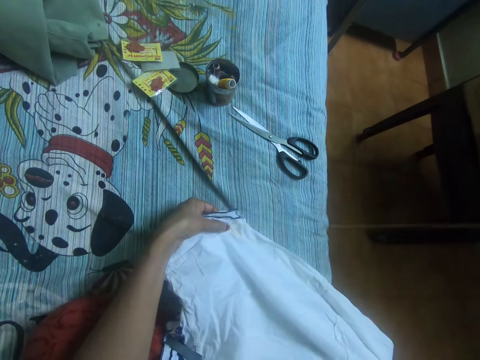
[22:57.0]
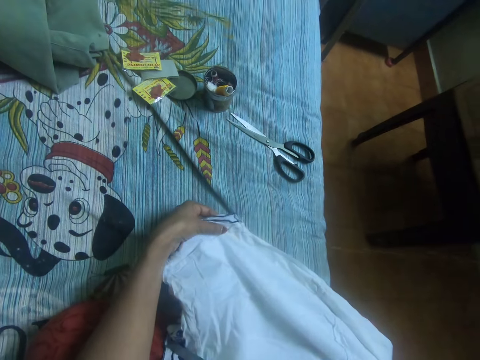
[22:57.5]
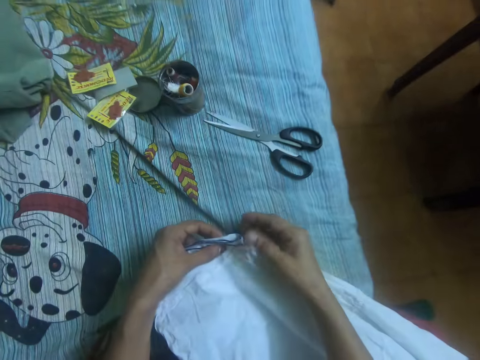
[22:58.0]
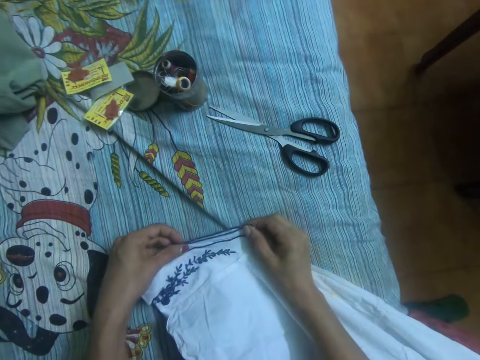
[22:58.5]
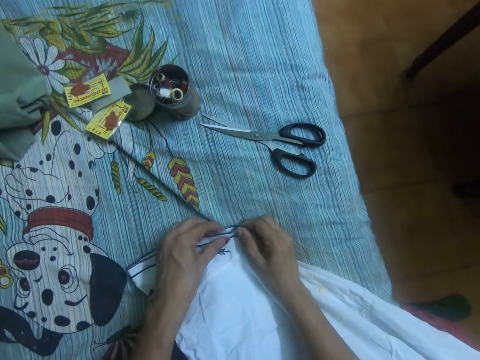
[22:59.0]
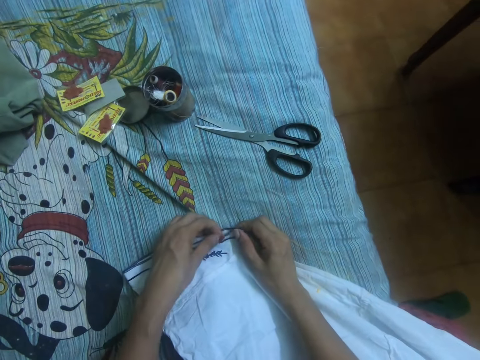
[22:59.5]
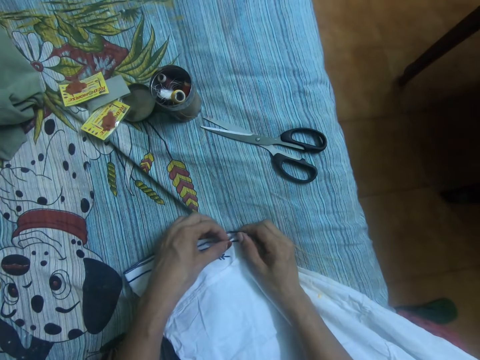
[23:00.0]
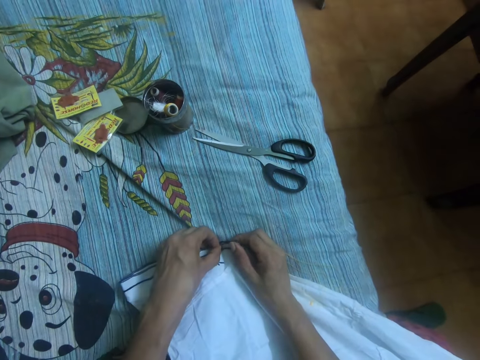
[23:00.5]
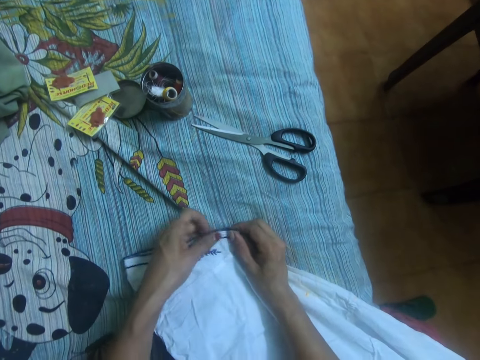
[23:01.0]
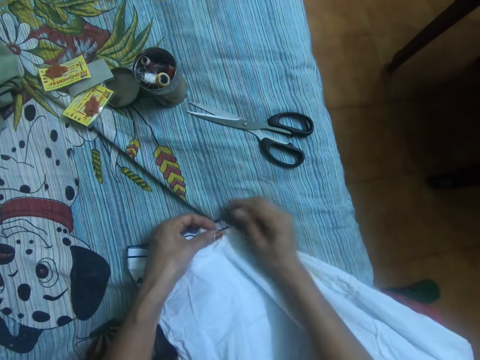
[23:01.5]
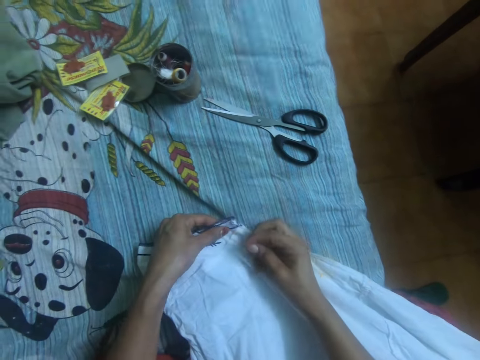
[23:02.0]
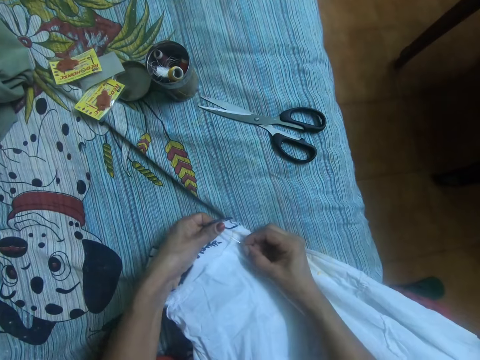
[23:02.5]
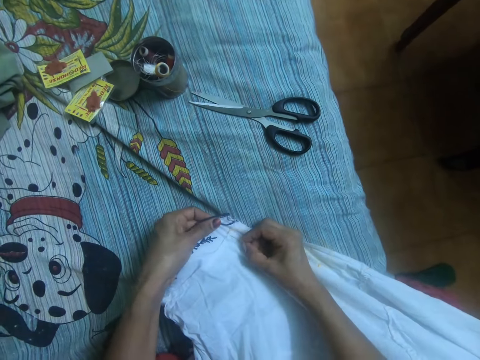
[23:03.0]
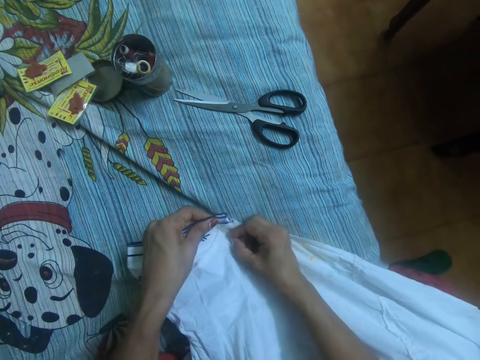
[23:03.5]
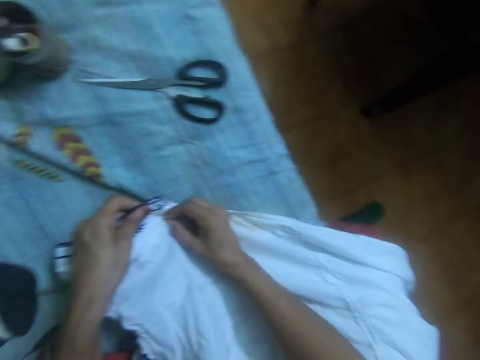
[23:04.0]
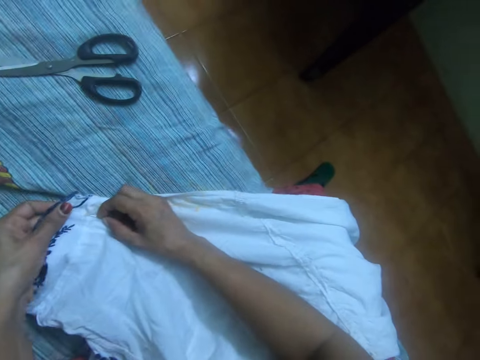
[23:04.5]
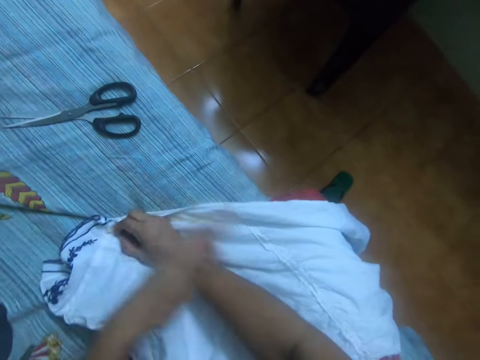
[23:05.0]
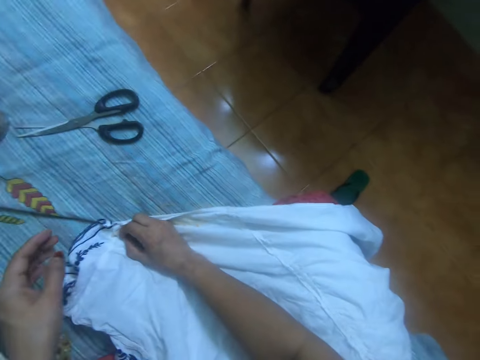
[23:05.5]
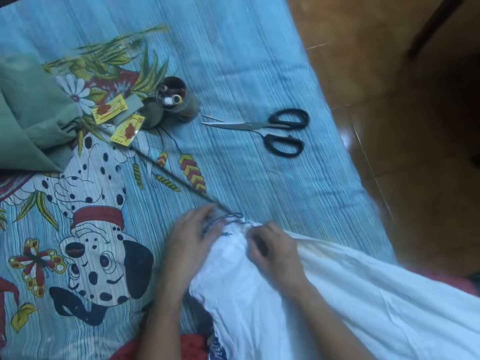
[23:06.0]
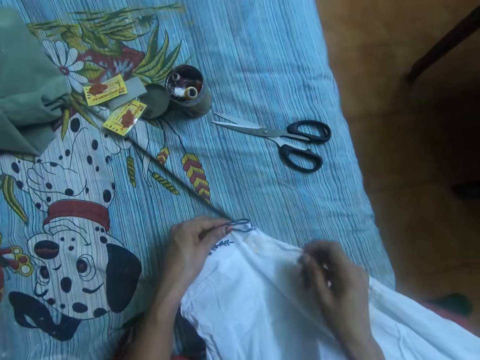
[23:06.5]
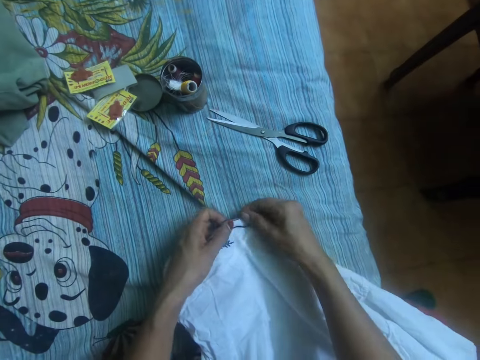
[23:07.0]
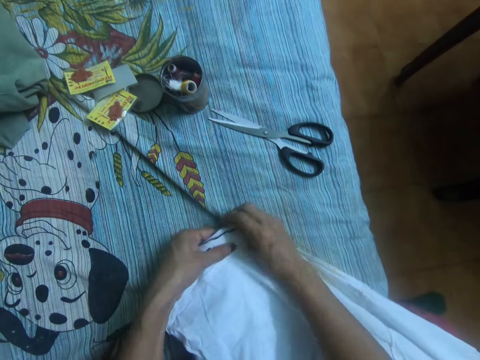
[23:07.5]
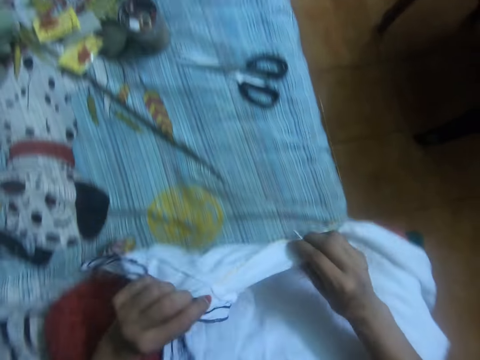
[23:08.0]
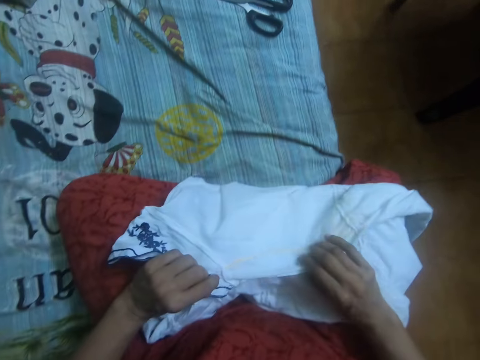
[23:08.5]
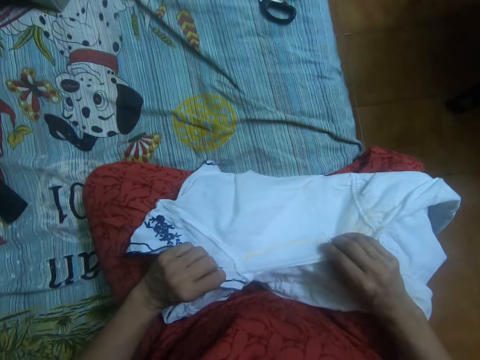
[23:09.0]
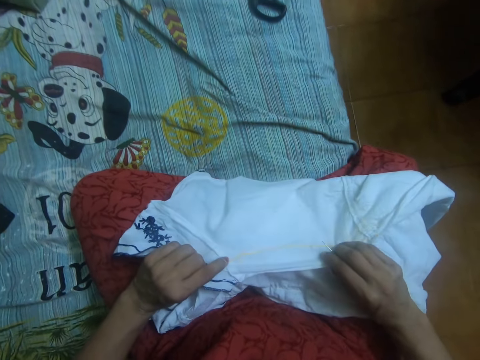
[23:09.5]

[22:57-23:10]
The camera wearer adjusts the dress with her left hand. She sews the dress with the needle in her right hand. She hits her right hand with her left hand. She lifts her hand. She adjusts the dress with her two hands. She folds the fabric.

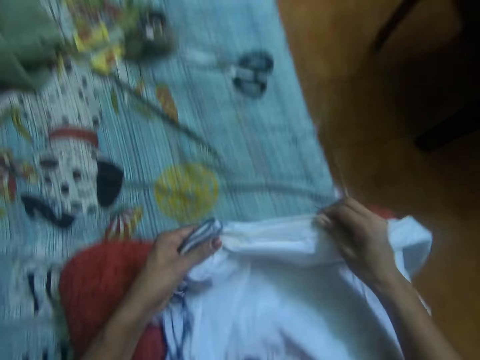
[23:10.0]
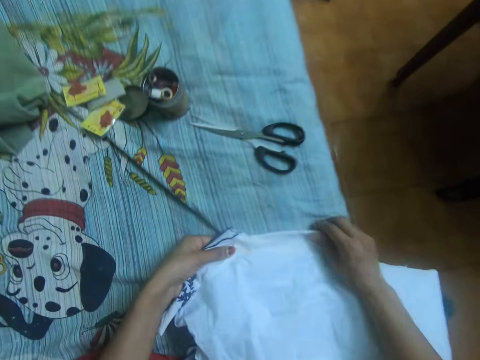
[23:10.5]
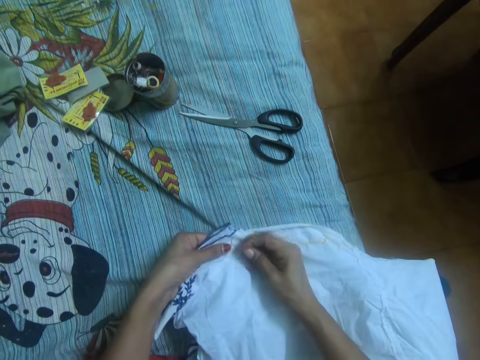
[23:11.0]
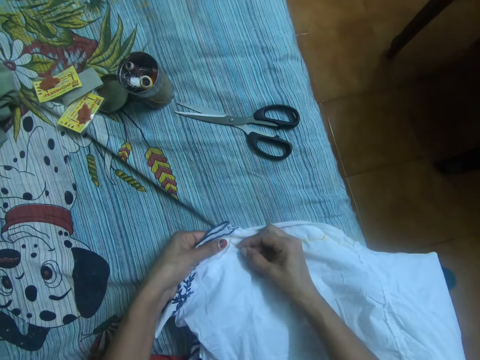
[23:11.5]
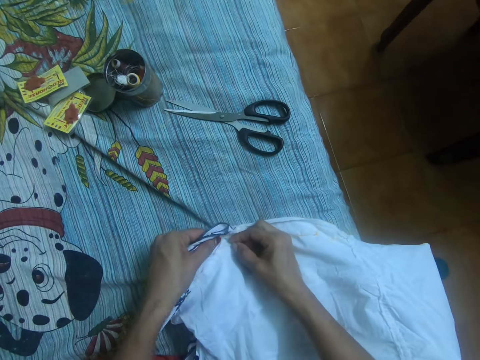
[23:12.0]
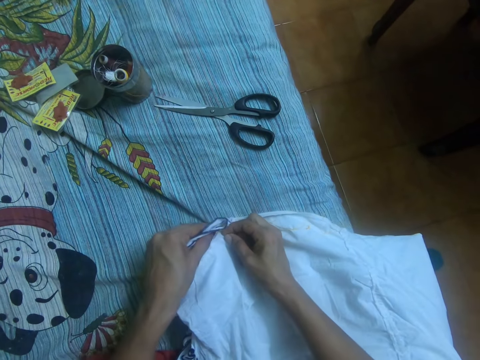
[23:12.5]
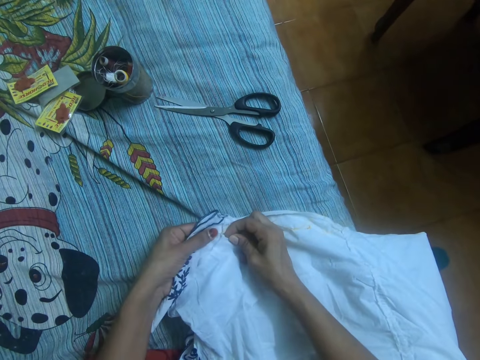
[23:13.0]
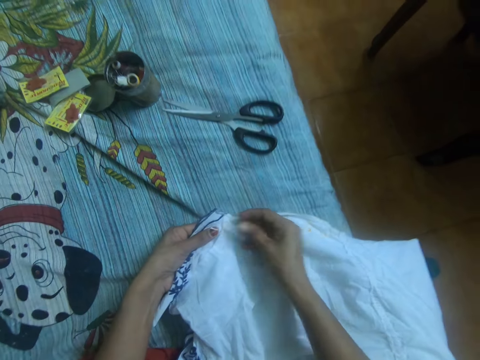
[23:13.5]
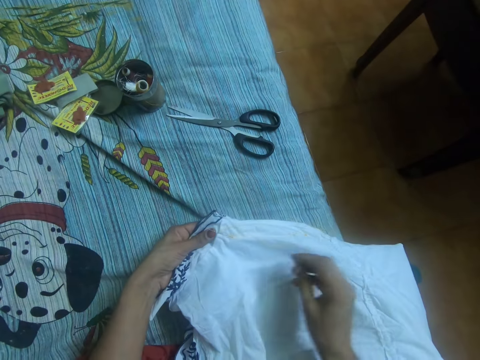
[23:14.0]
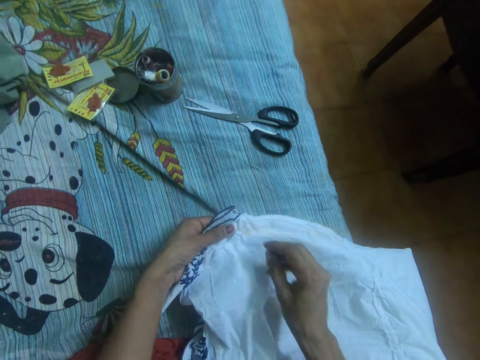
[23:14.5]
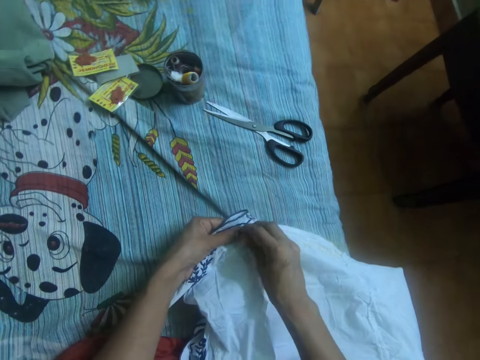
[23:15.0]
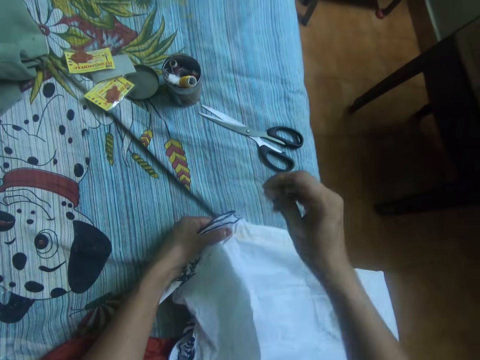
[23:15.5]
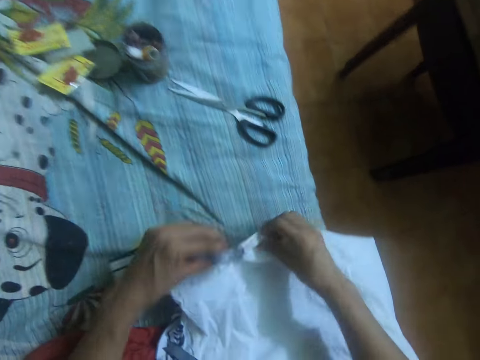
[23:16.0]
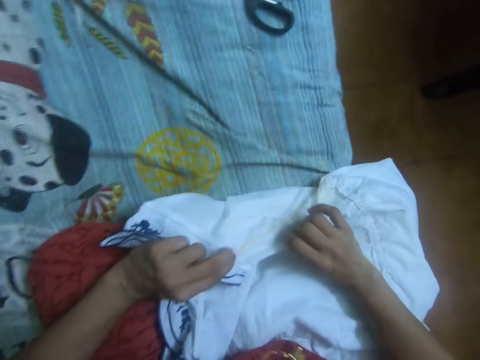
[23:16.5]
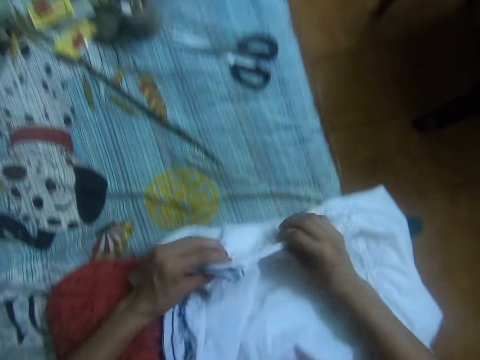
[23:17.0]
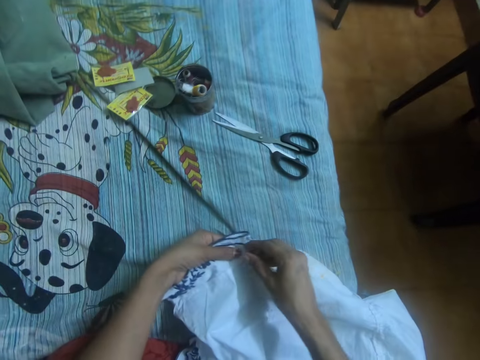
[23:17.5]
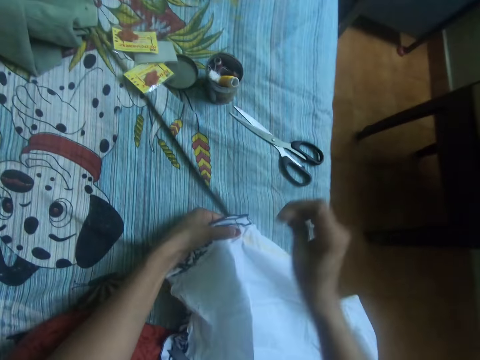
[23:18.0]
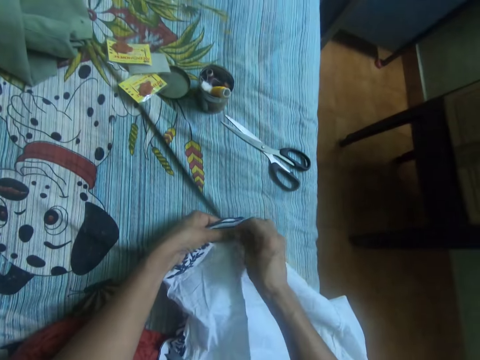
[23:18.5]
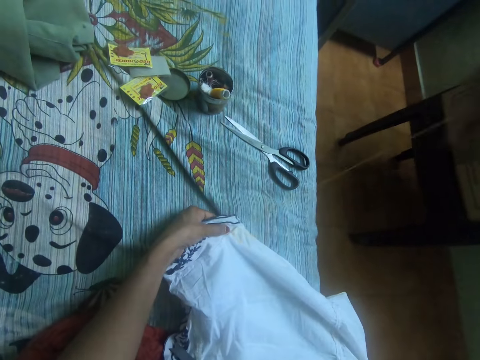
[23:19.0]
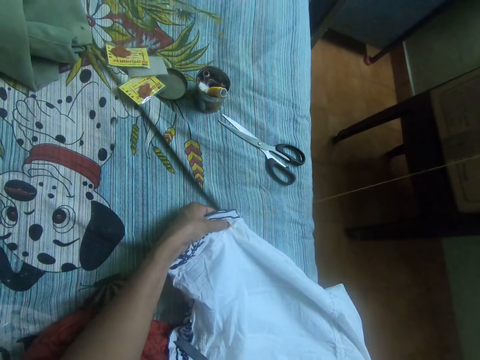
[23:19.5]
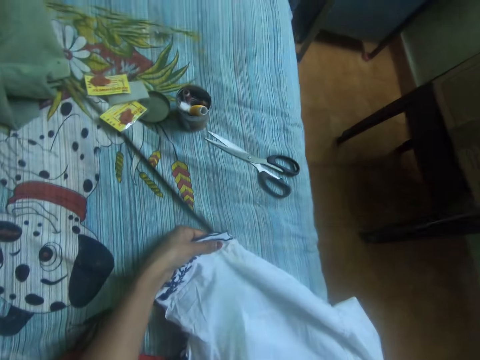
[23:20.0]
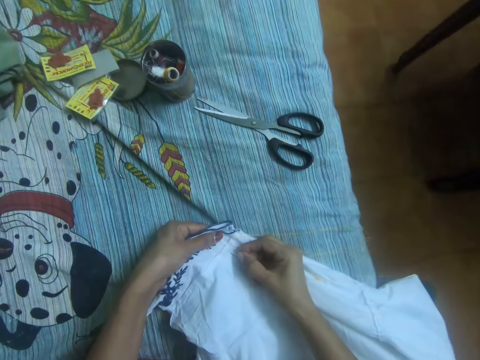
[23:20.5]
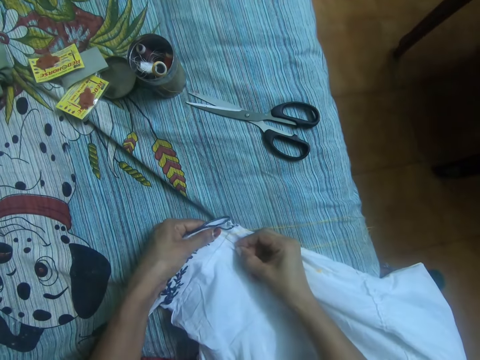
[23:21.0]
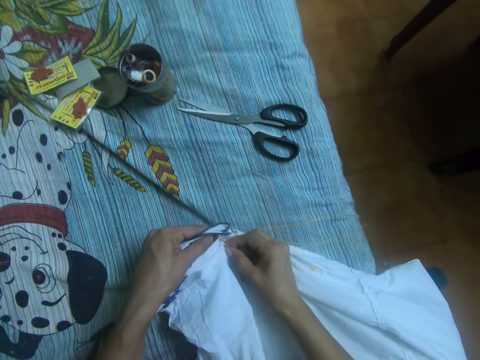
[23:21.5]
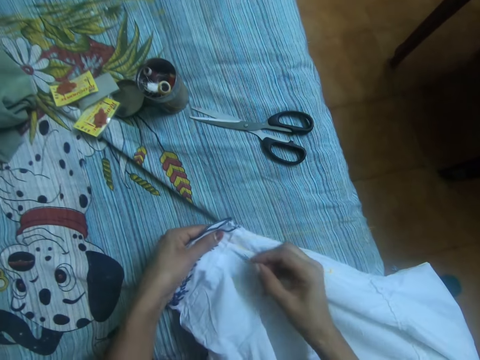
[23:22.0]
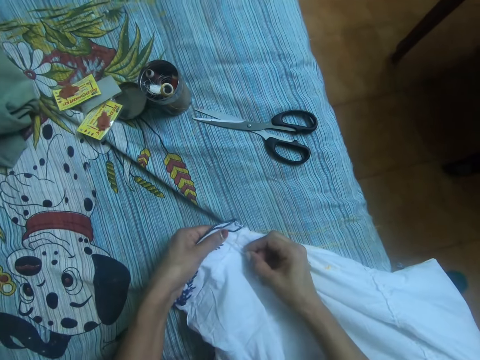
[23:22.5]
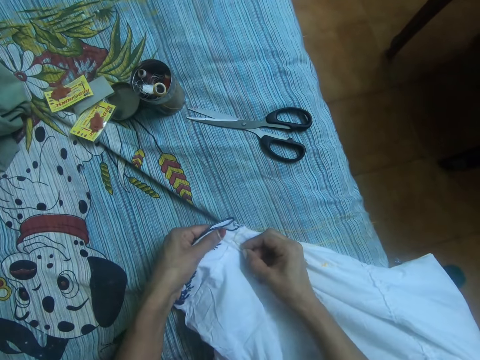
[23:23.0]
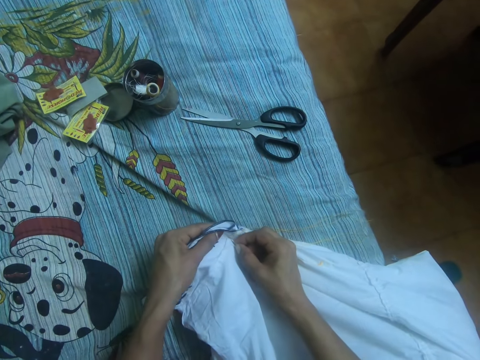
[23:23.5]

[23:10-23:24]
The camera wearer unfolds the fabric. She sews the dress with the needle in her right hand. She turns the fabric. She adjusts the dress with her two hands. She sews the dress with the needle in her right hand.
